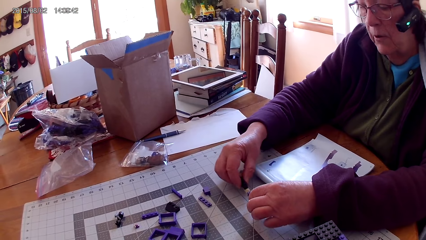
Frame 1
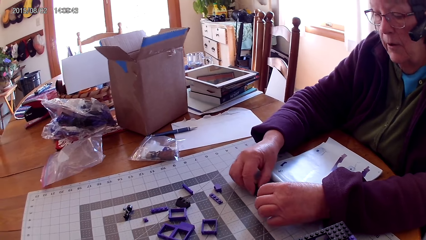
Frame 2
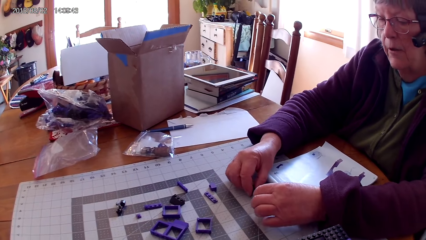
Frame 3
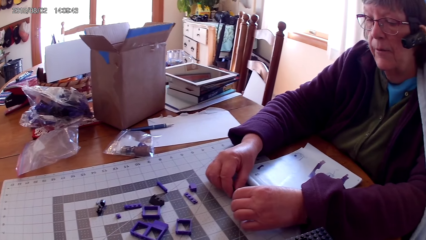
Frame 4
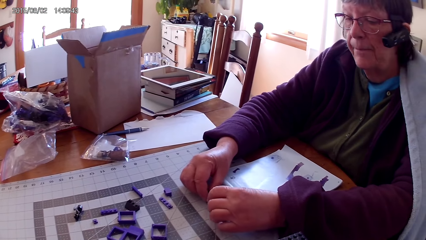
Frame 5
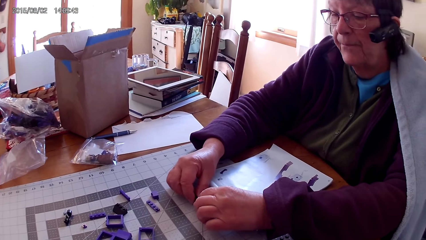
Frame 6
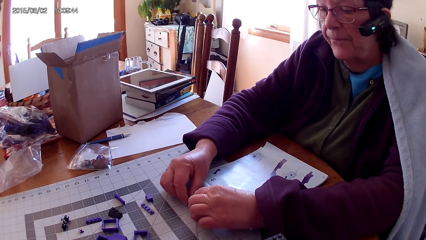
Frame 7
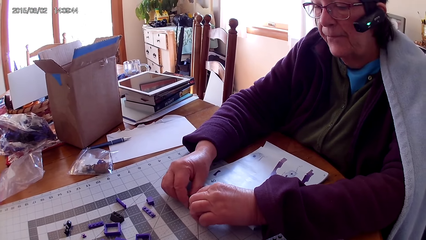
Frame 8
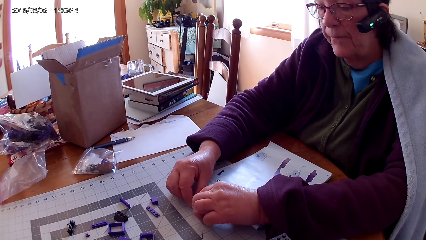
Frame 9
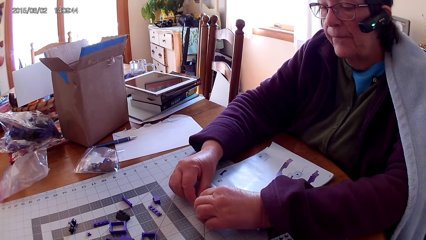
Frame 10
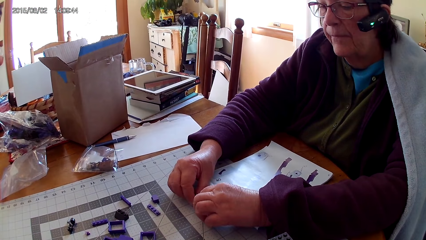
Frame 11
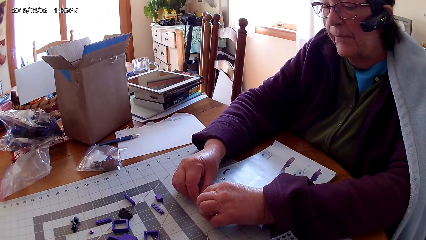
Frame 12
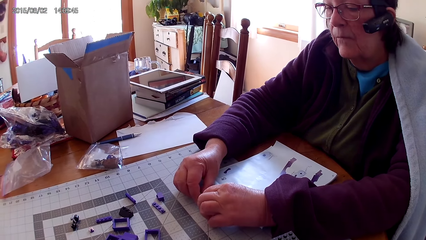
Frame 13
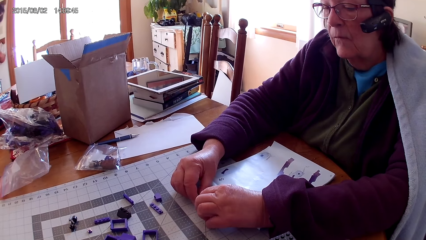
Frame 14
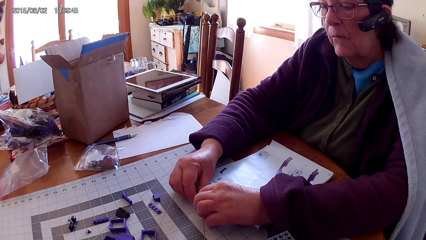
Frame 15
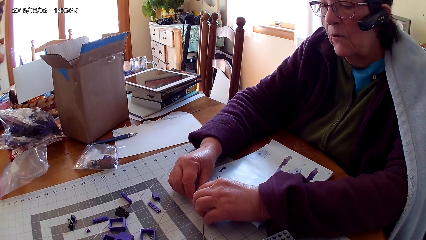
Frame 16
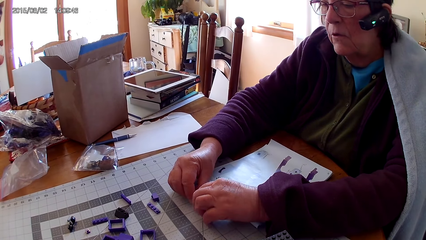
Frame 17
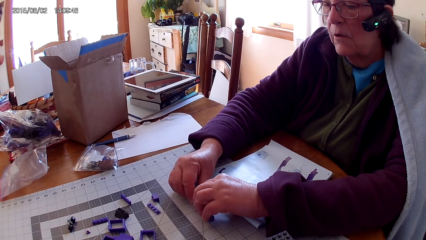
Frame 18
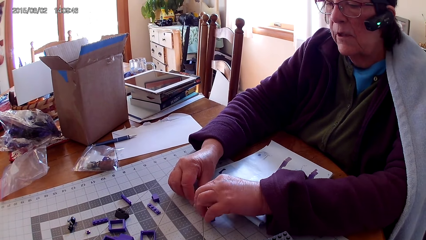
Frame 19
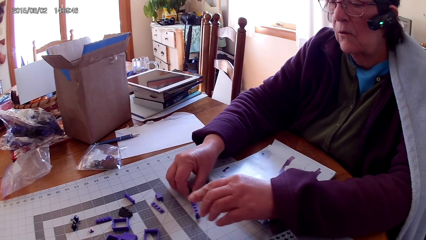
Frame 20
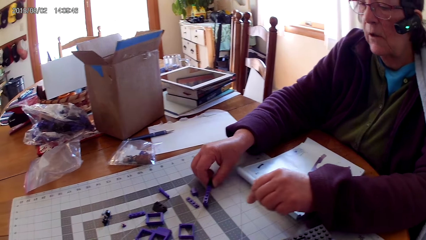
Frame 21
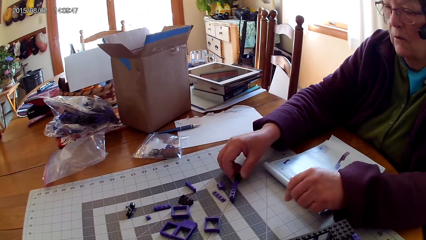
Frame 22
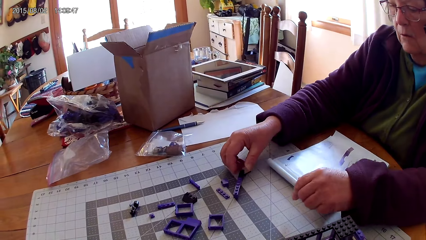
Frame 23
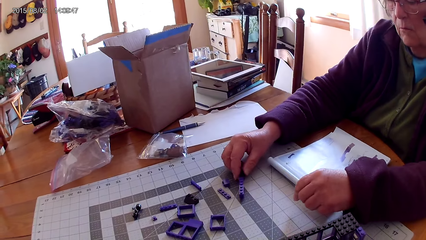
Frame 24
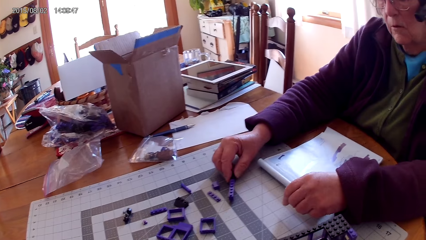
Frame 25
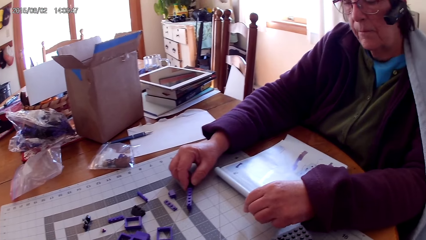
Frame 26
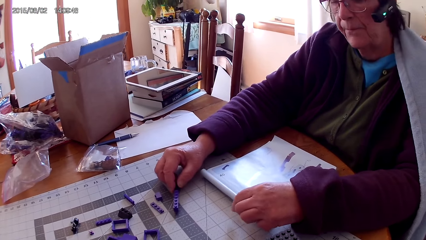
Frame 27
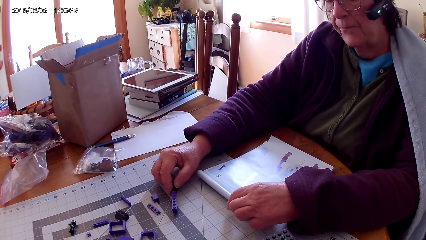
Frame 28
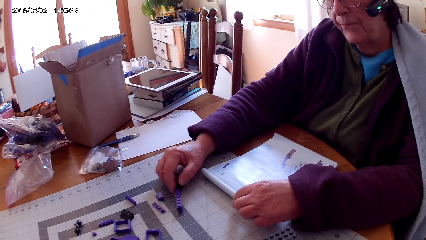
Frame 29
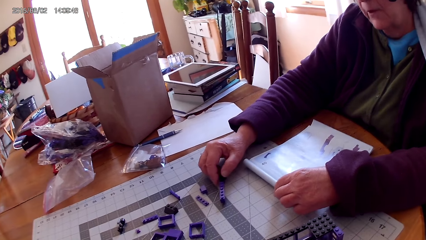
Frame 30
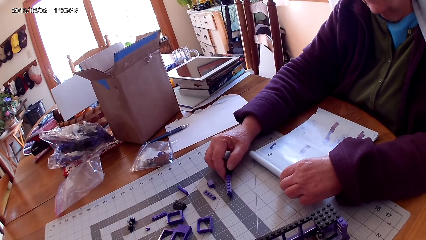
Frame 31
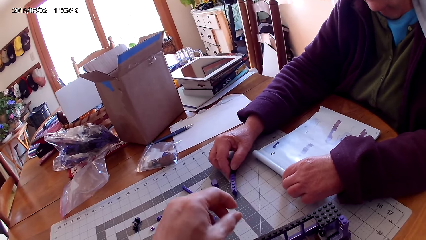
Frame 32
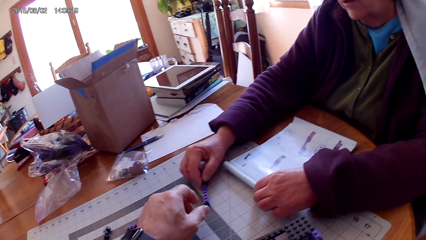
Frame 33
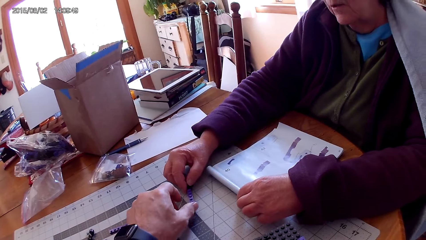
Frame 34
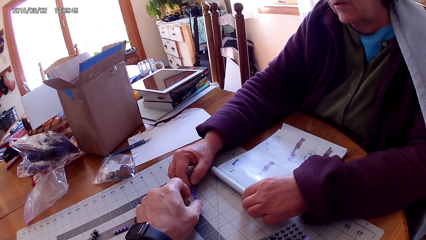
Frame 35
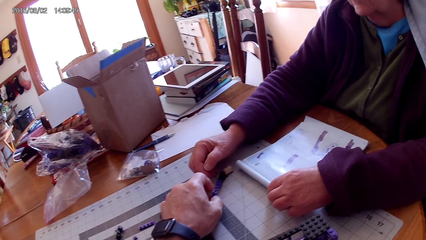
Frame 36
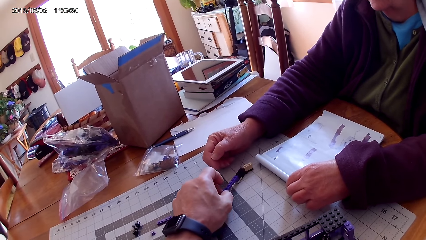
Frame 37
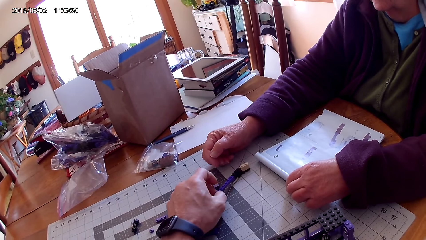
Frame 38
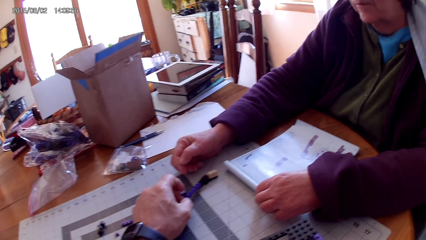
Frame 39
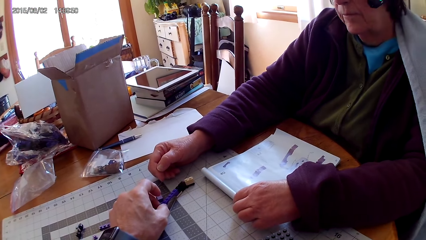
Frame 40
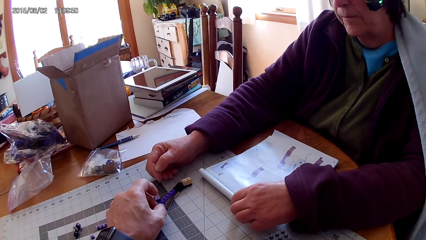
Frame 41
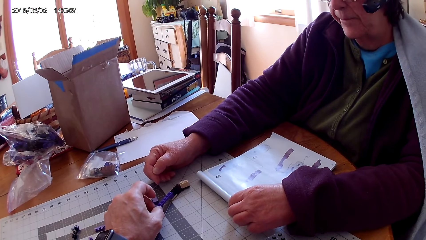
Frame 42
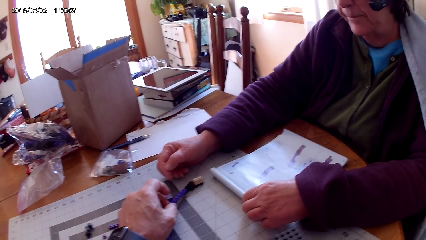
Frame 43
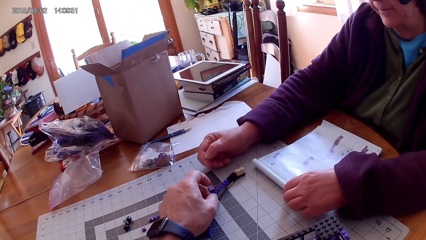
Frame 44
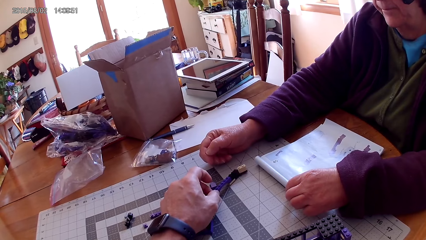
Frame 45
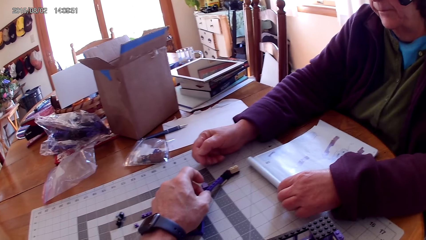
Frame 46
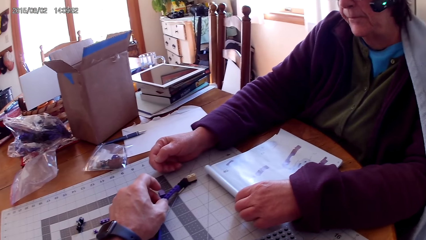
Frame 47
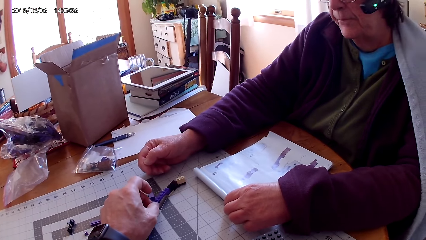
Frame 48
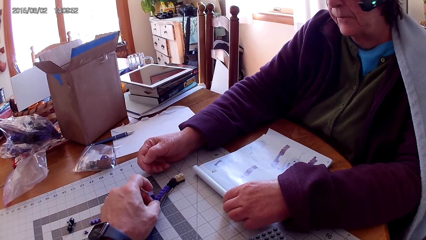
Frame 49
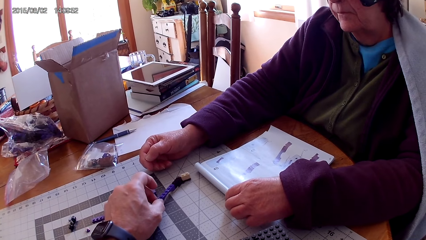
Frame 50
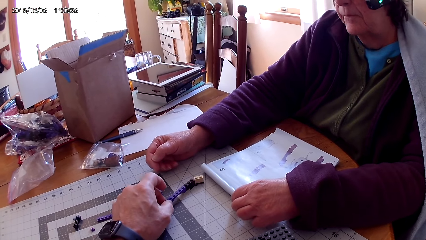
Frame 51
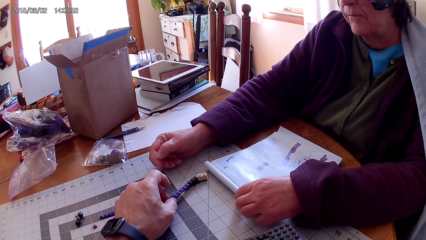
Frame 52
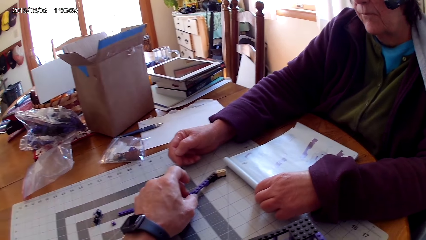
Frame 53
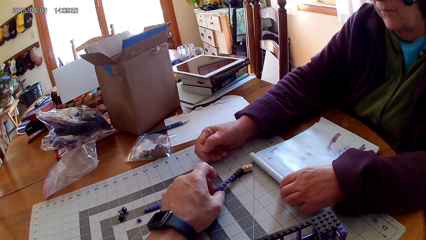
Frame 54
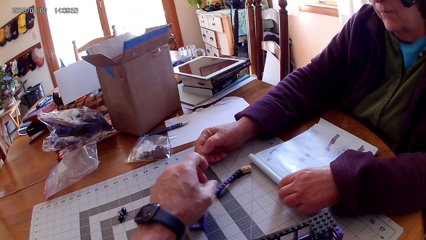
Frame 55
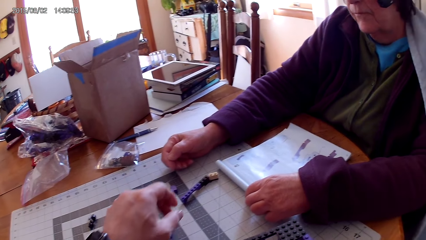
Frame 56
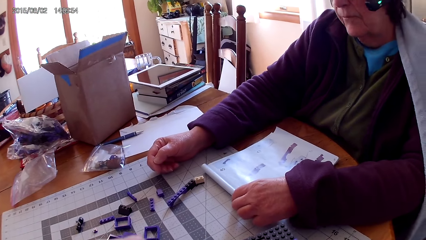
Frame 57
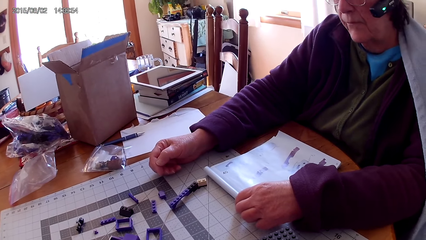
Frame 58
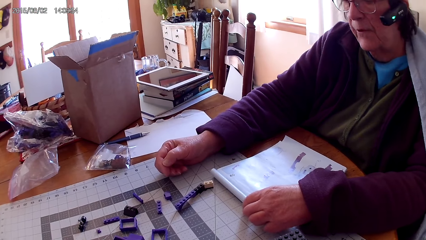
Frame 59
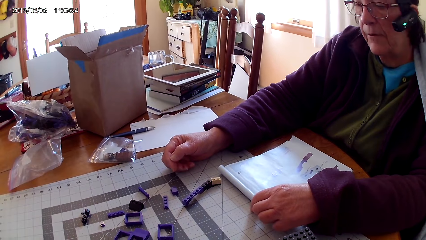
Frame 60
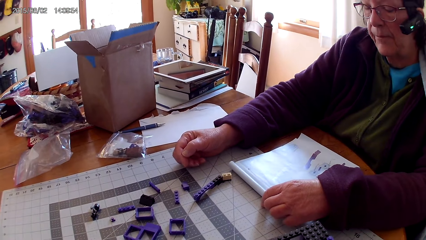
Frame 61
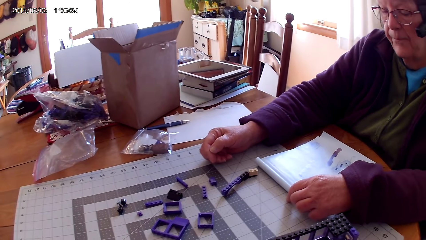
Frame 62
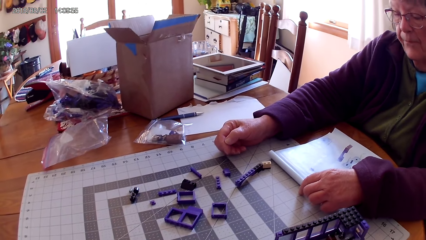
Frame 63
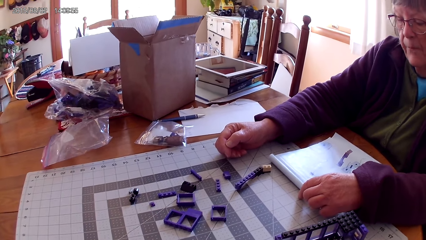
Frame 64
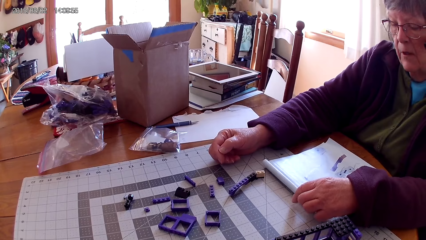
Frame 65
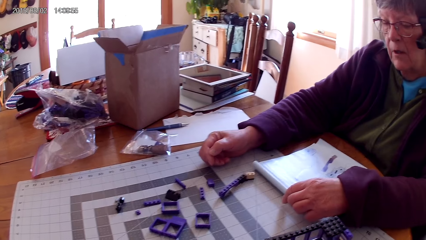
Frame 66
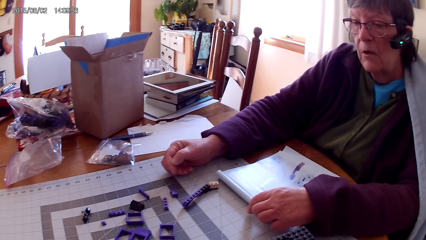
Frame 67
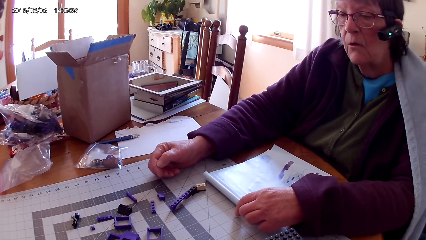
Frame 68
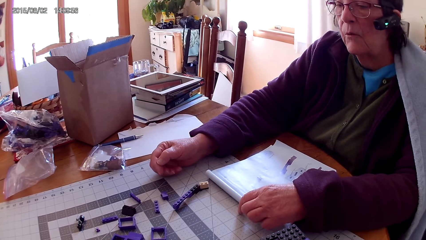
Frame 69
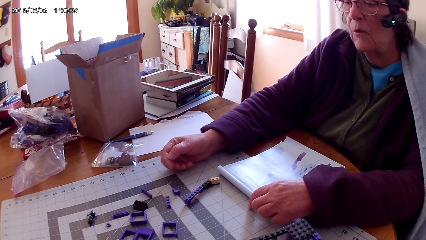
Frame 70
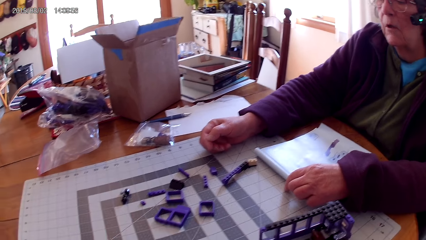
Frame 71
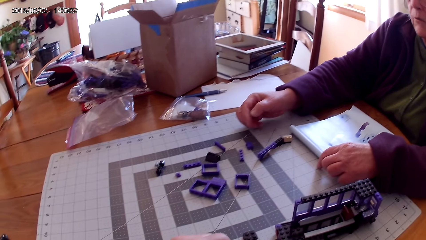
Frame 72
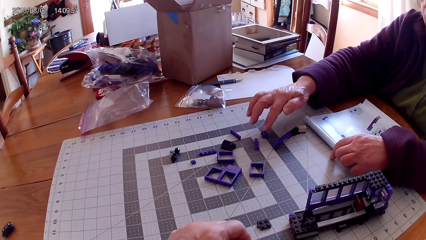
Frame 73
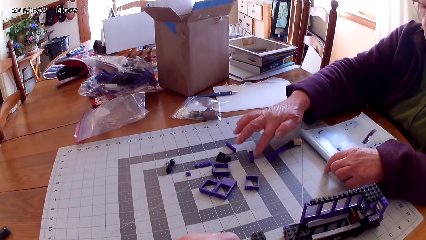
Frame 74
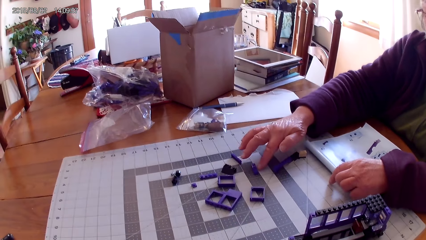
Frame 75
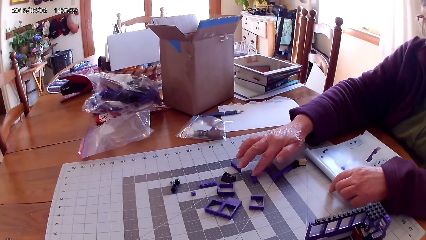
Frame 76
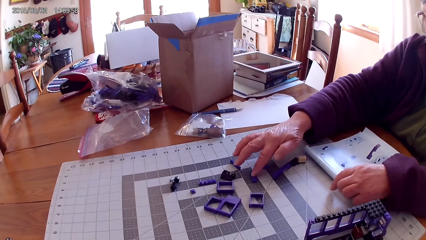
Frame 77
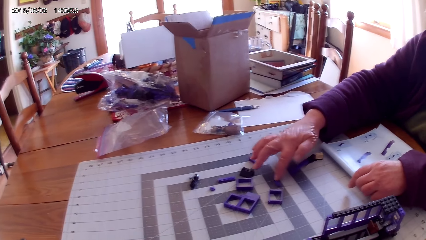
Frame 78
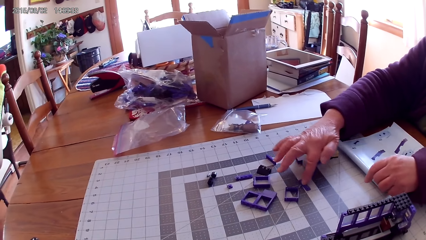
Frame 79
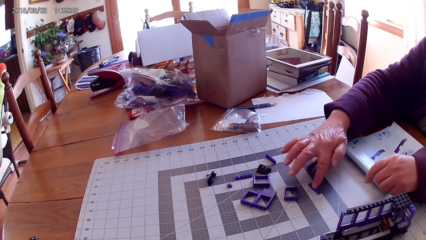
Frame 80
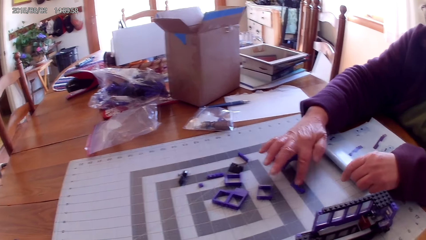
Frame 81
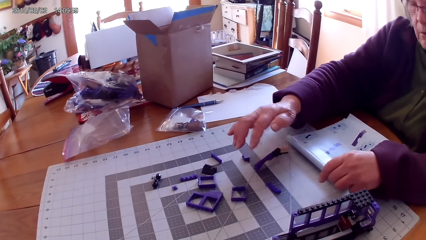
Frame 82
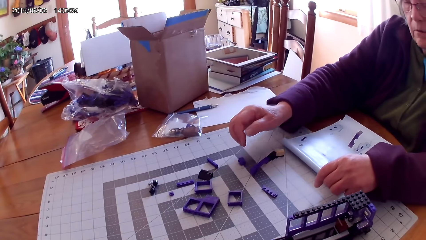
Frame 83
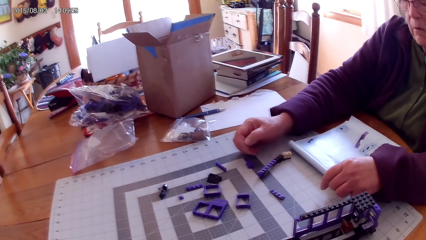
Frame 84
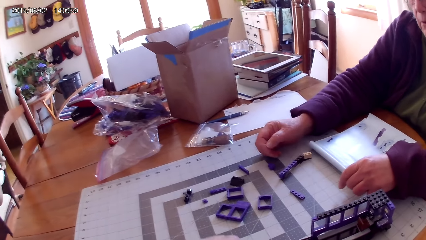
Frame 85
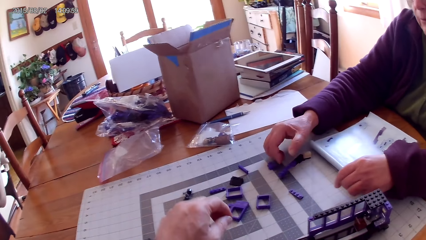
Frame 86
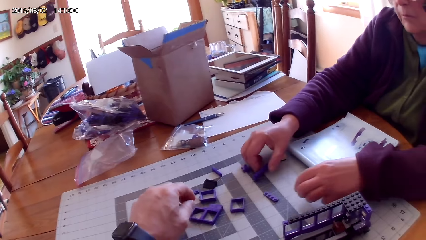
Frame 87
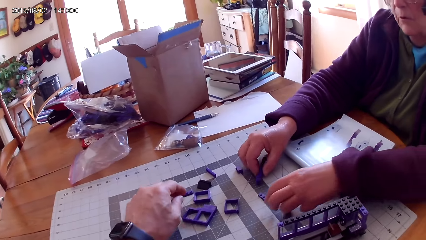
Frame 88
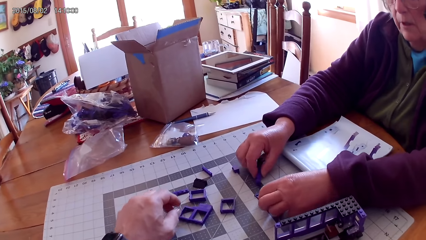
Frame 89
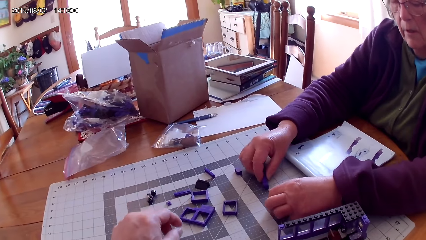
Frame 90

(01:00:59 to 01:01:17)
A lady joins plastic interlocking blocks on the table. She moves the plastic interlocking block on the table. She places the lego piece on the table. She reads the lego book. The camera wearer touches the plastic interlocking block on the table. They pick the lego piece. The lady reads the lego book. She moves the plastic interlocking block on the table. She touches the lego piece.
